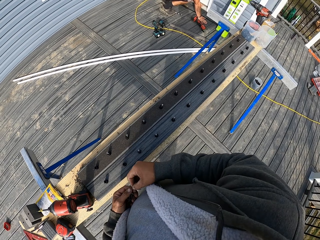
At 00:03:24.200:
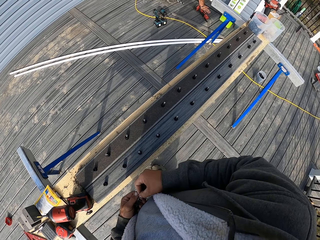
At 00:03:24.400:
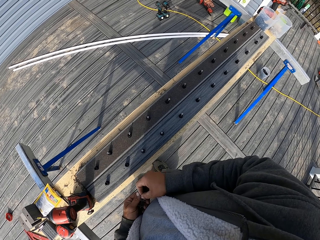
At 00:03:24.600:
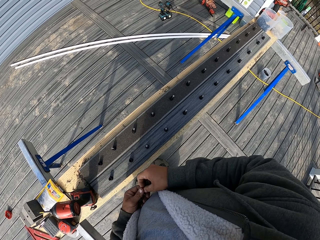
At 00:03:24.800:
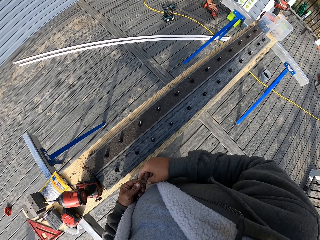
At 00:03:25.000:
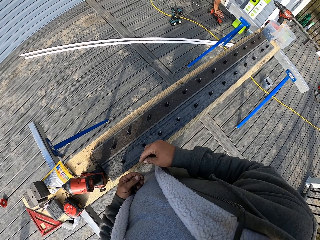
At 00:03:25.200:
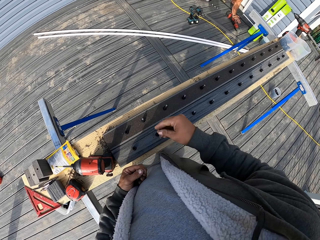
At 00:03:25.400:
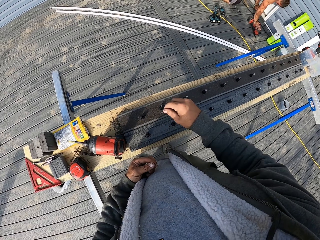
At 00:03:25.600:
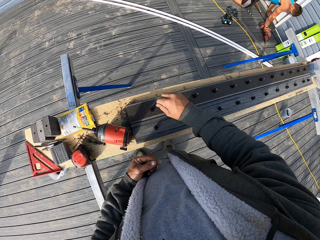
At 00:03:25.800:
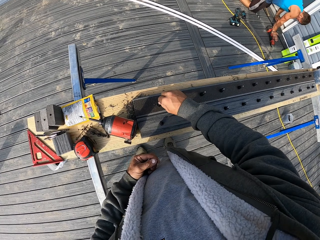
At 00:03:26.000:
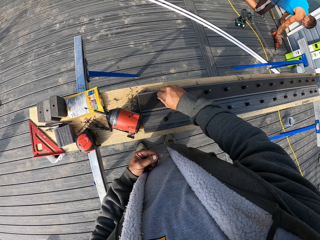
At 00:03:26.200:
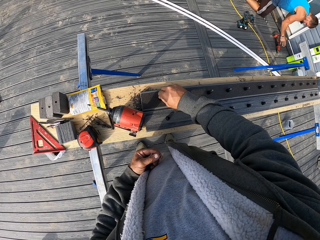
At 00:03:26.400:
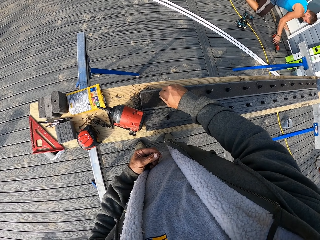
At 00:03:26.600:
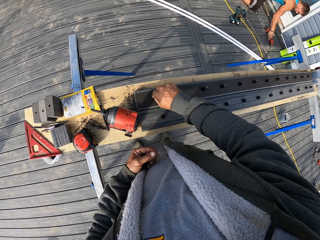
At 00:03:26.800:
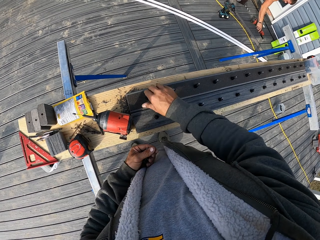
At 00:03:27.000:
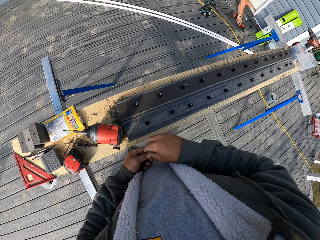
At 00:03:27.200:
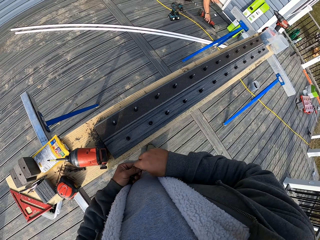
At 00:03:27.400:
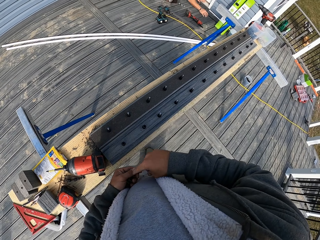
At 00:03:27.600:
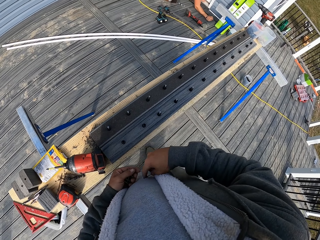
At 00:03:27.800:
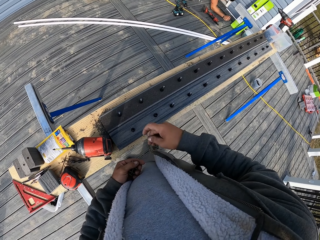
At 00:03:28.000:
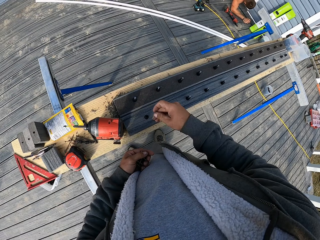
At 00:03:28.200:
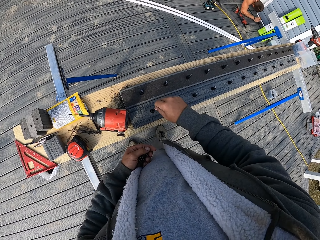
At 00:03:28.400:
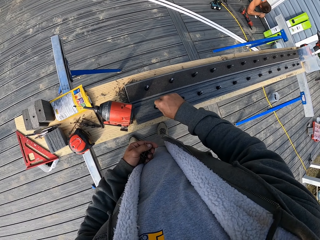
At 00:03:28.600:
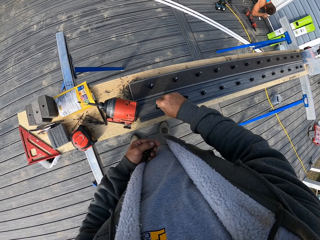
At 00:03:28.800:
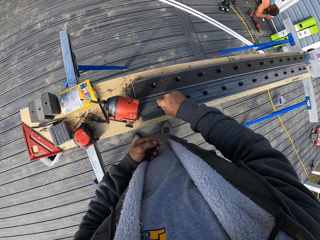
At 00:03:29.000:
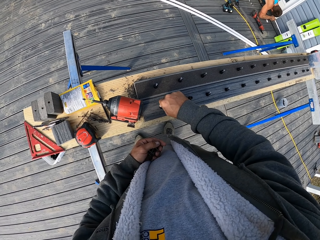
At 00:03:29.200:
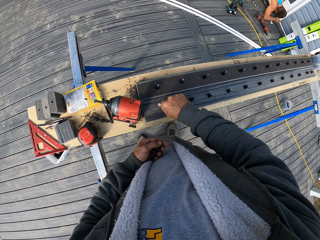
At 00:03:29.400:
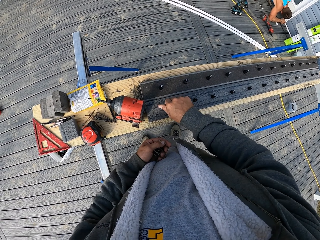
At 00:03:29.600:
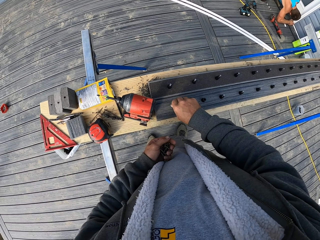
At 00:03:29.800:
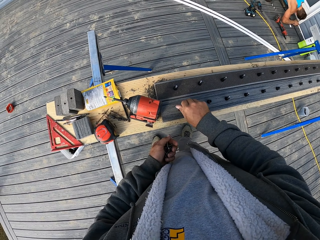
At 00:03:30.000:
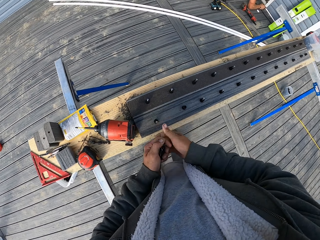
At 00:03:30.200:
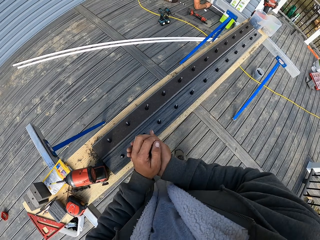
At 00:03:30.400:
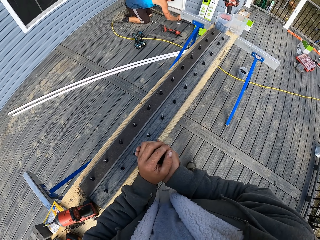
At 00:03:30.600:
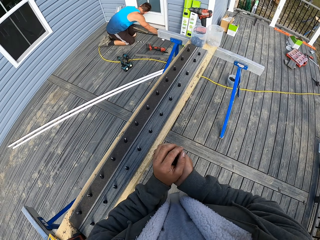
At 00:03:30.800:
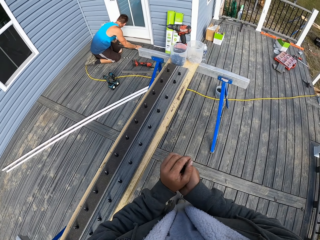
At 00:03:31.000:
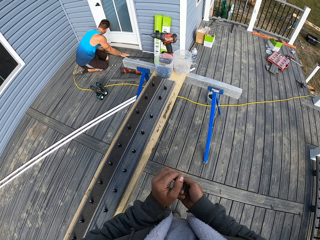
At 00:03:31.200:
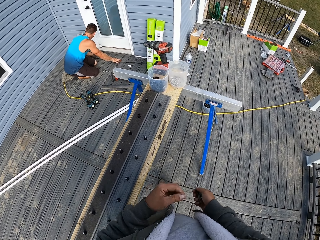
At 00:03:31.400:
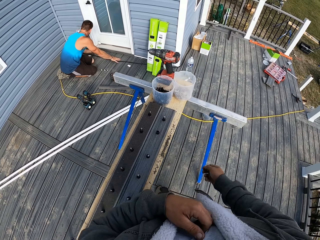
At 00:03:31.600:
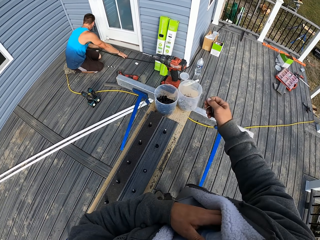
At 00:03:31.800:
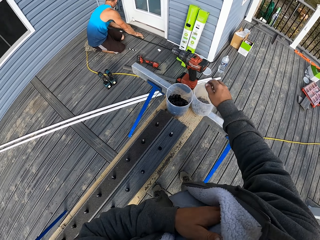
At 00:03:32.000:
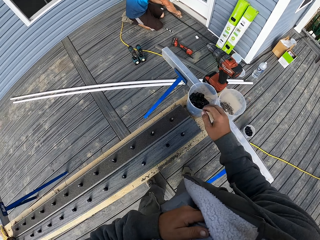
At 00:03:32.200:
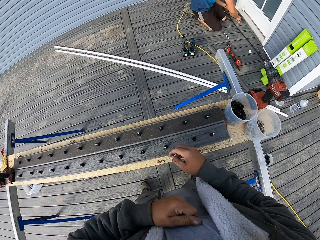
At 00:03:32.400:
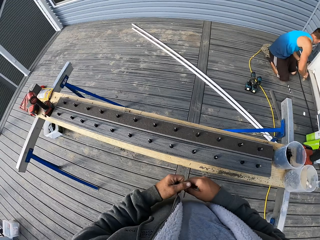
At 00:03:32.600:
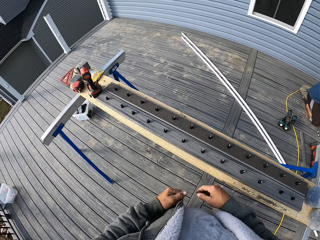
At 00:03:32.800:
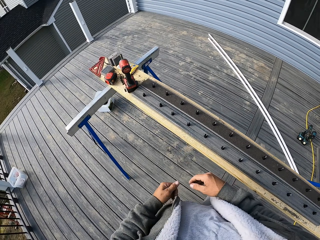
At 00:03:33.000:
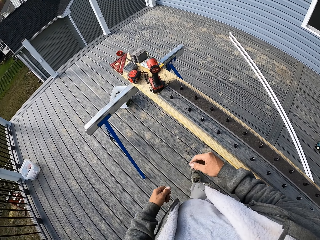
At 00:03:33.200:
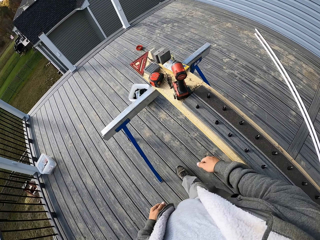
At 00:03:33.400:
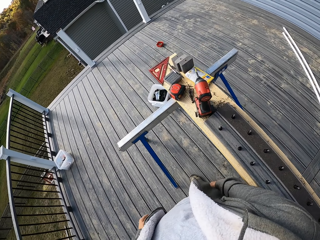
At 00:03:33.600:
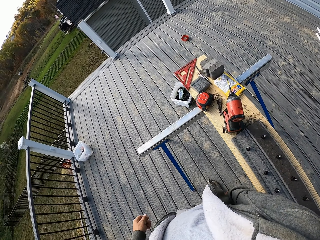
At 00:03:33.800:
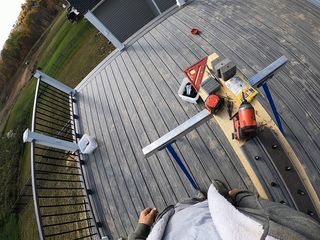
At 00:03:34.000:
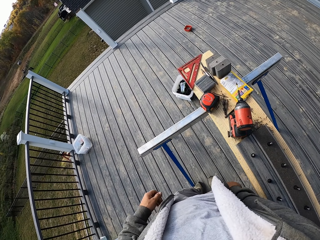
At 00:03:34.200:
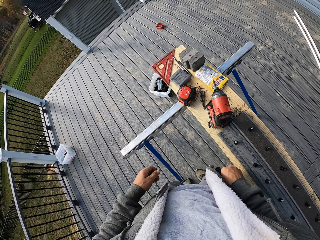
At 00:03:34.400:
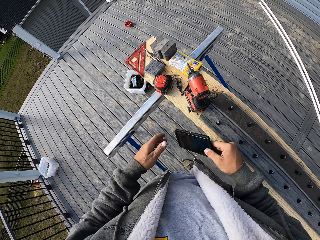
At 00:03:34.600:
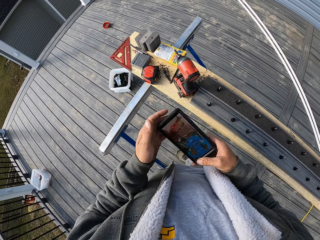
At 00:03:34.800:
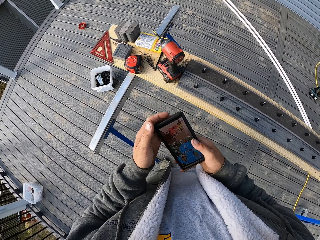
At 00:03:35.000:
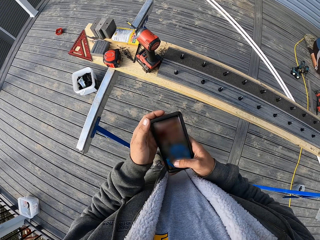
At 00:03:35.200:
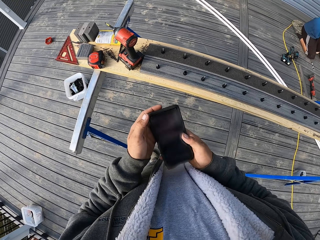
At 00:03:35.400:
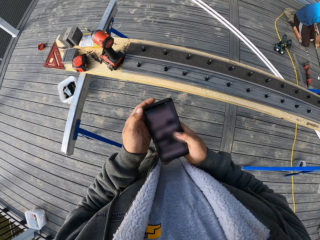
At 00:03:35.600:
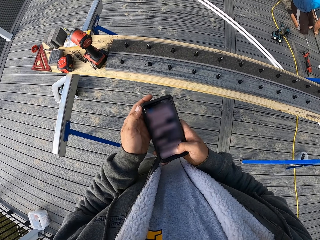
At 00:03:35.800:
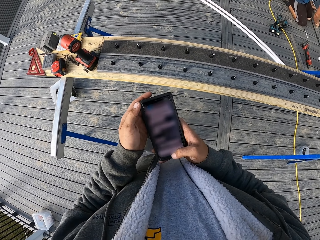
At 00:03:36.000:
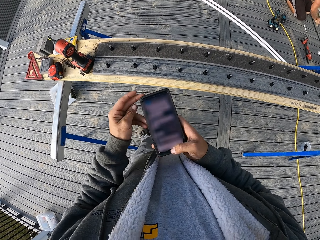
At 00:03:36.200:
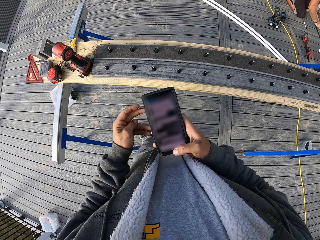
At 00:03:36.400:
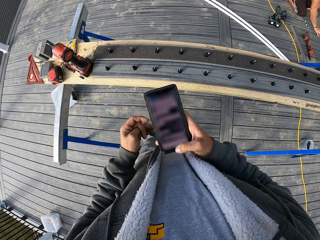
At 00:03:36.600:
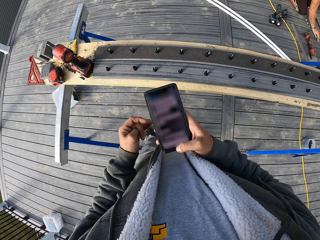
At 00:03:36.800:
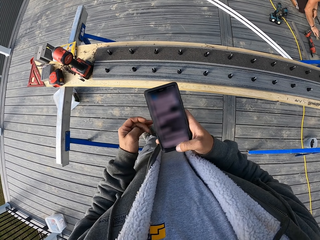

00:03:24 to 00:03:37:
A man kneels down. The camera wearer places metal nails in the dowels. The man fixes something. The camera wearer walks around the table and drops the extra metal nails in the tin. The man looks around the door. The camera wearer walks around the table, picks up a phone and scrolls the phone.

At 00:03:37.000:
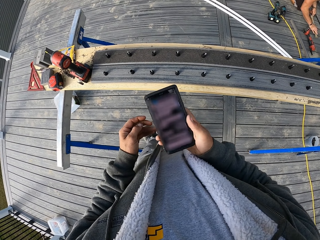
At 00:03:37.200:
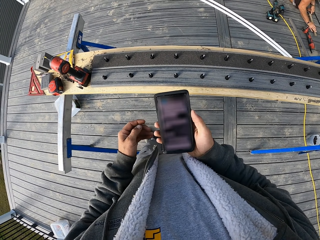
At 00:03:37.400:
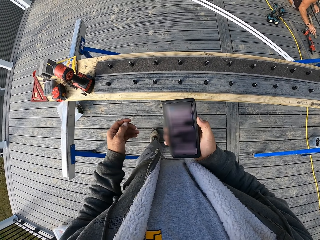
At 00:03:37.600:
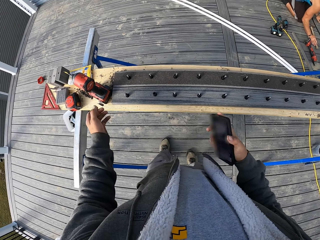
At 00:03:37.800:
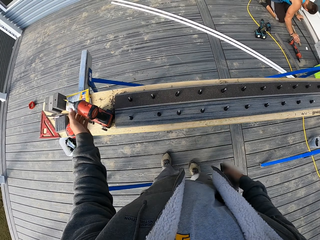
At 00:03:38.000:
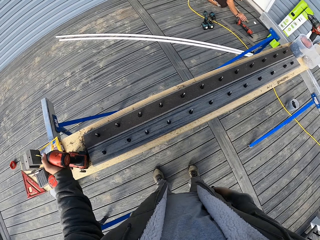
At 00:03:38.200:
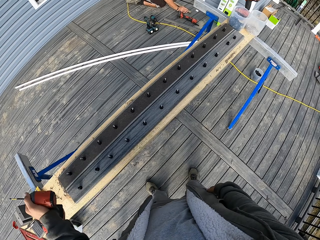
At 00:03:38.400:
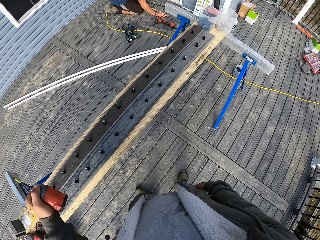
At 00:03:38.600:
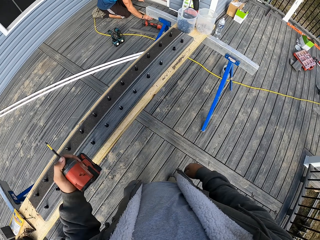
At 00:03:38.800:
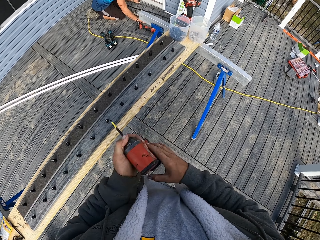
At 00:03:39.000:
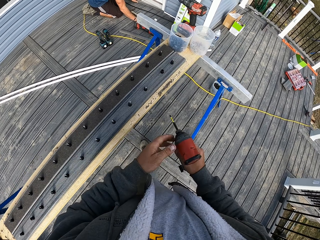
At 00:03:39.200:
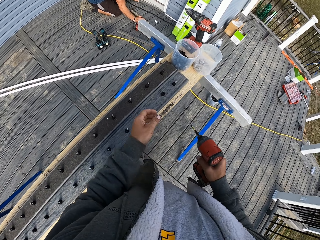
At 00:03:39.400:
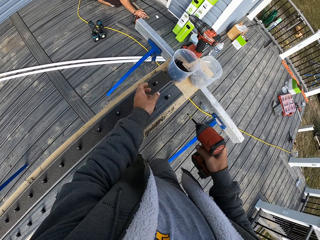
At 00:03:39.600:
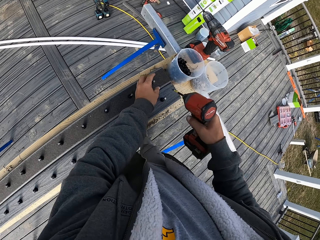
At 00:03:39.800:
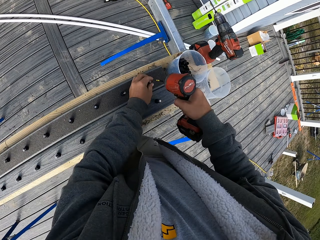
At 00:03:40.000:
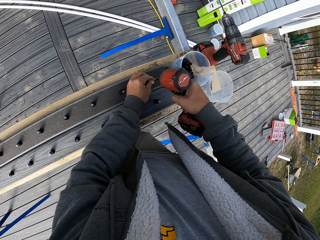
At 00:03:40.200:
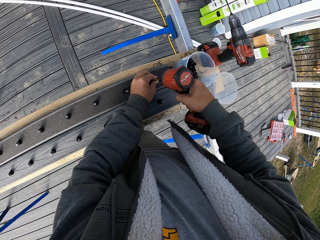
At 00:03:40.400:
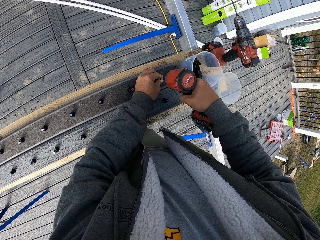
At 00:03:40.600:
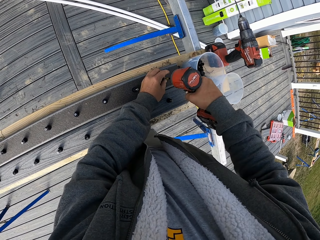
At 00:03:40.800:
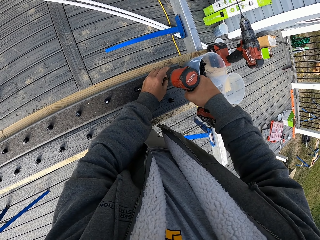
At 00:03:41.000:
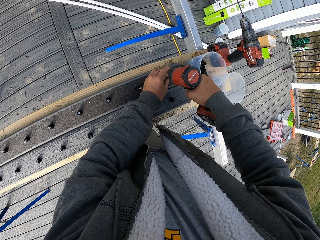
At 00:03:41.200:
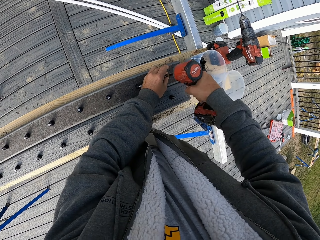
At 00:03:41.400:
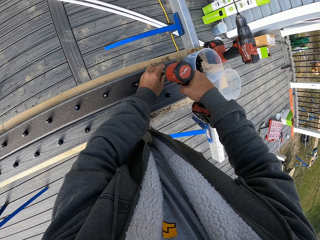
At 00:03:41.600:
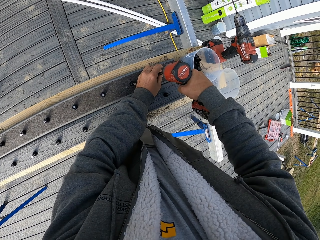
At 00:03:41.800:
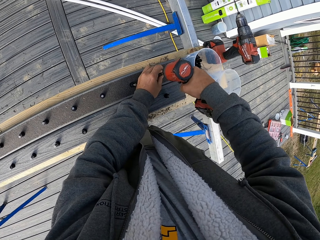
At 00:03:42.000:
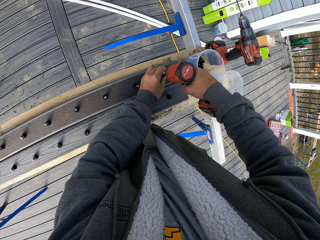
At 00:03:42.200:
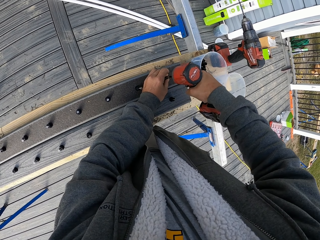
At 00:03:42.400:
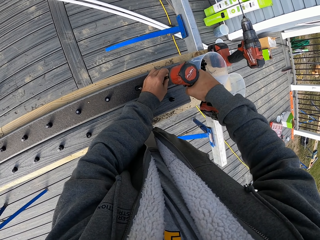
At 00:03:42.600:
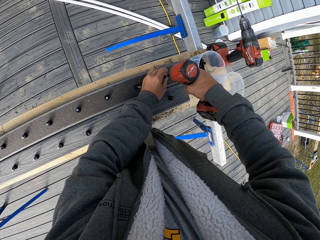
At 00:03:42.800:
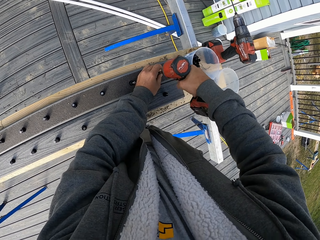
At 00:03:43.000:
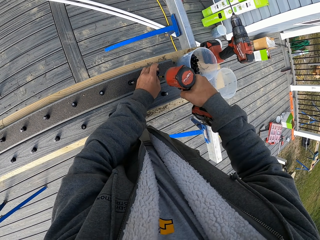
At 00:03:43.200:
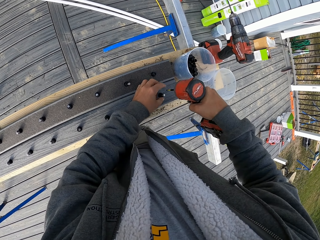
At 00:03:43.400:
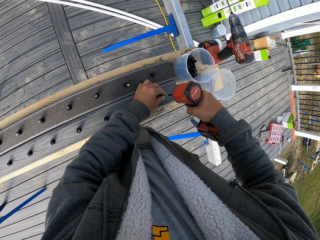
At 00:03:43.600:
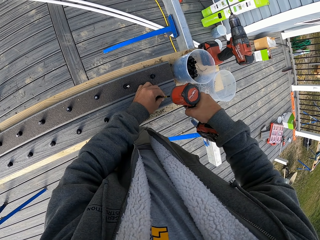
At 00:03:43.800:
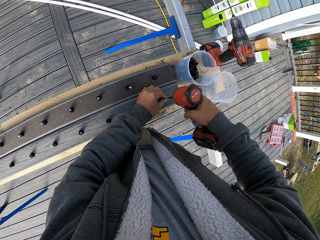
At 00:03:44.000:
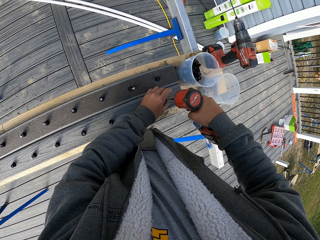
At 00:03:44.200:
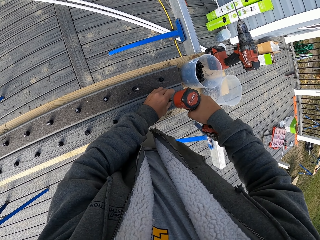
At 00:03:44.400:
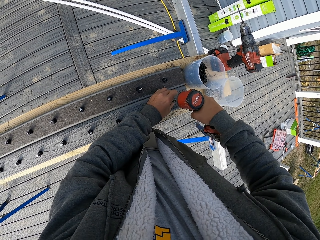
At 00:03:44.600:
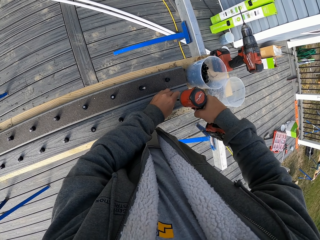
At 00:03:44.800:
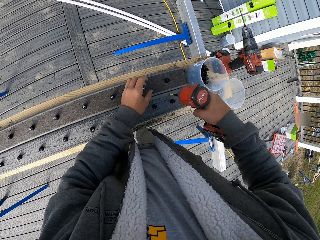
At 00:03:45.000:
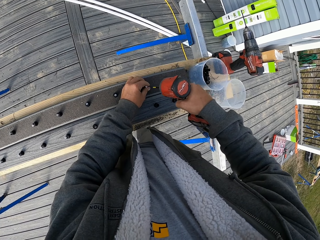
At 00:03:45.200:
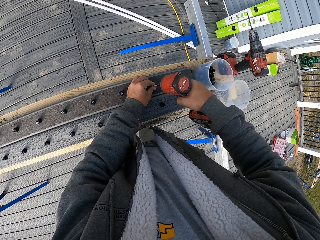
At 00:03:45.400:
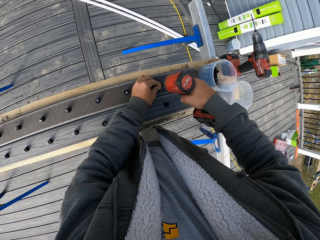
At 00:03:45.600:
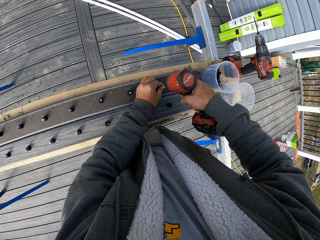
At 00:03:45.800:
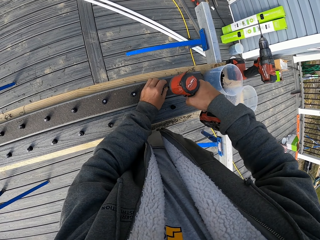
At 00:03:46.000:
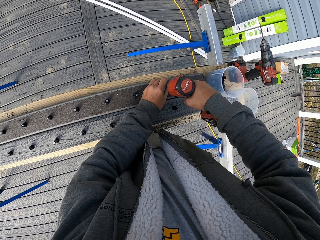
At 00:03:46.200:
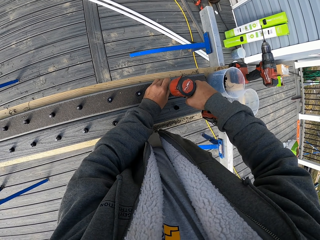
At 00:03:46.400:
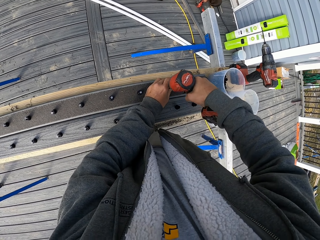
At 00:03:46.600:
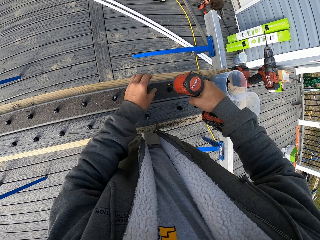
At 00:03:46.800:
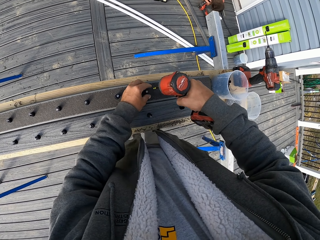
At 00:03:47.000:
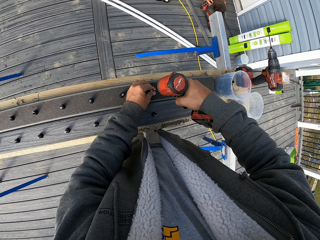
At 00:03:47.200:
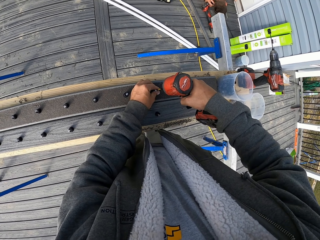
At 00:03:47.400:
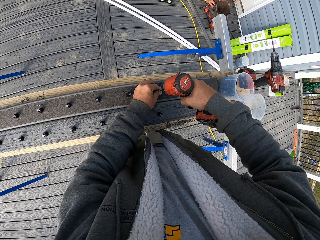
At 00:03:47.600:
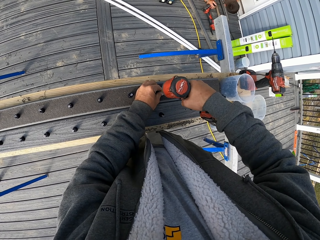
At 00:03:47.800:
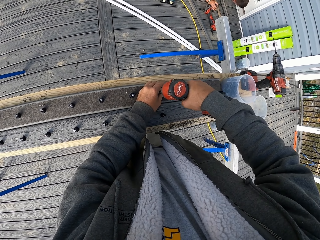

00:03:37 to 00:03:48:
The camera wearer places the phone in his pocket. He picks up a drill and drills the metal nails in the rails.
